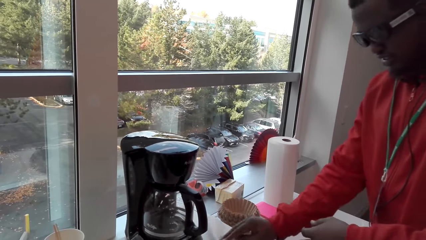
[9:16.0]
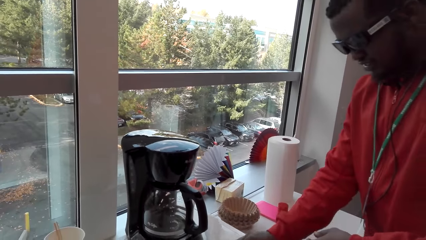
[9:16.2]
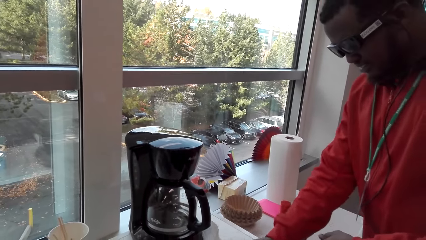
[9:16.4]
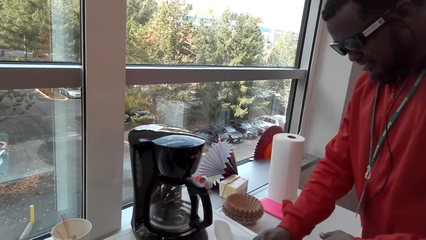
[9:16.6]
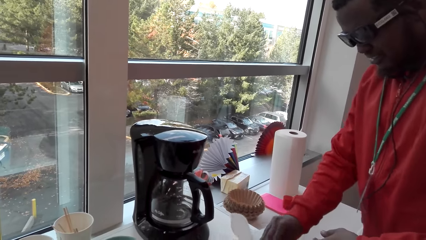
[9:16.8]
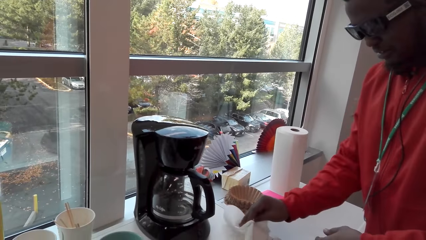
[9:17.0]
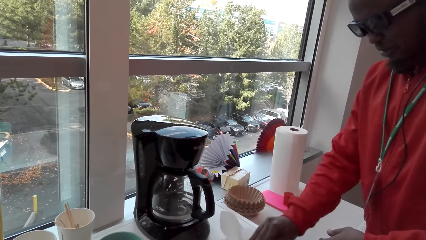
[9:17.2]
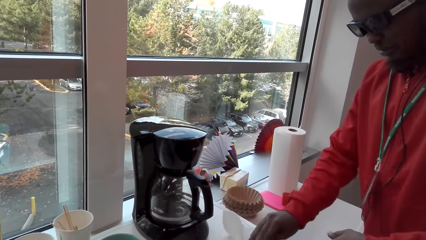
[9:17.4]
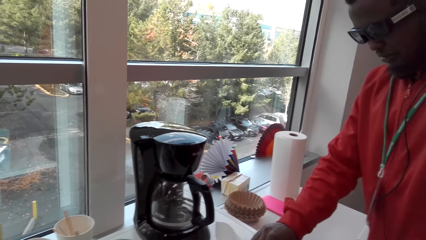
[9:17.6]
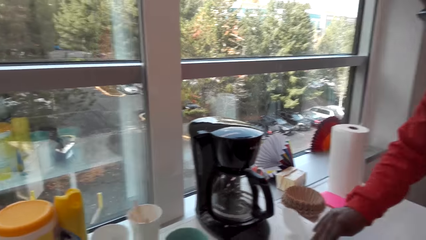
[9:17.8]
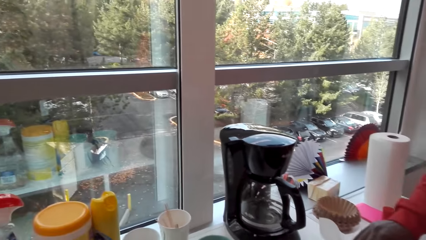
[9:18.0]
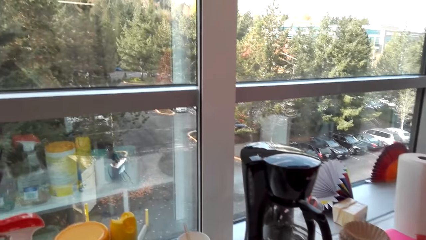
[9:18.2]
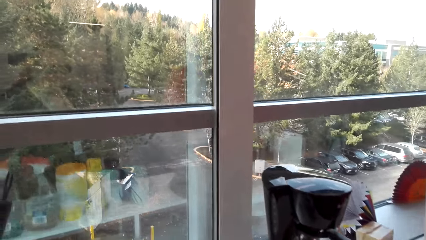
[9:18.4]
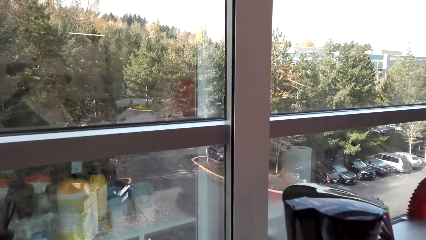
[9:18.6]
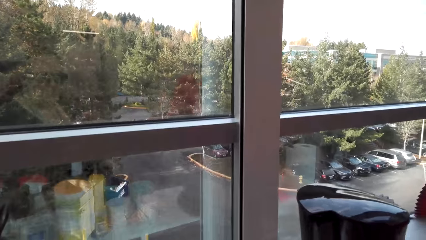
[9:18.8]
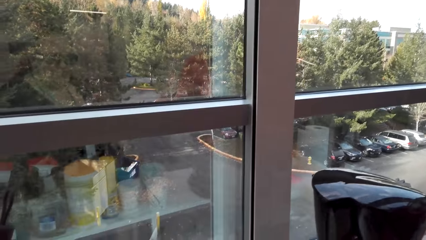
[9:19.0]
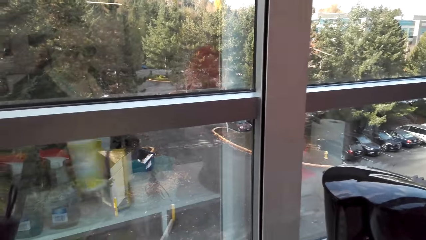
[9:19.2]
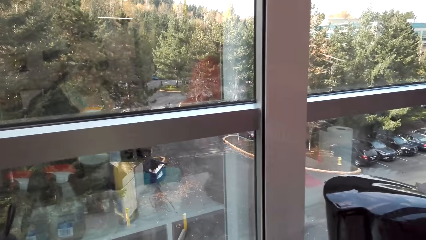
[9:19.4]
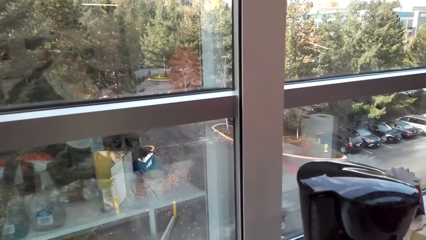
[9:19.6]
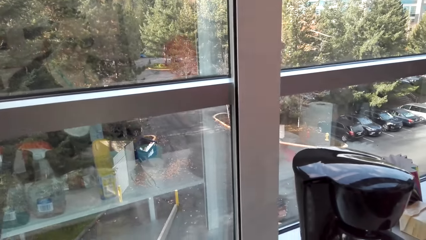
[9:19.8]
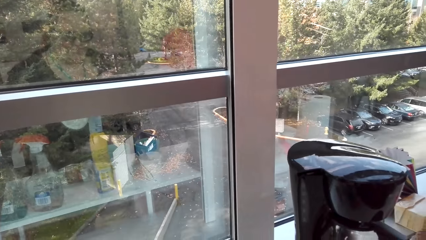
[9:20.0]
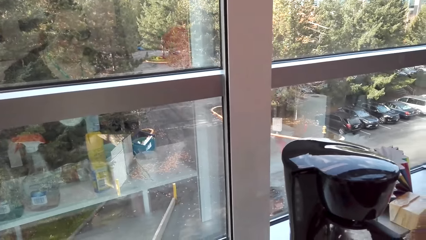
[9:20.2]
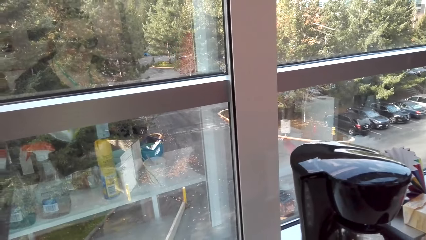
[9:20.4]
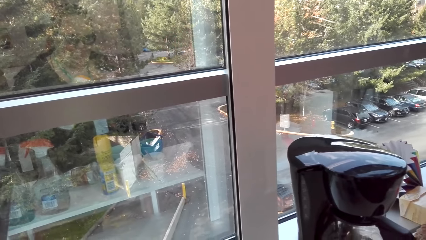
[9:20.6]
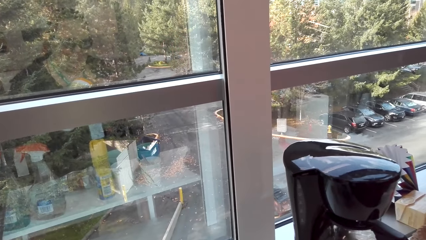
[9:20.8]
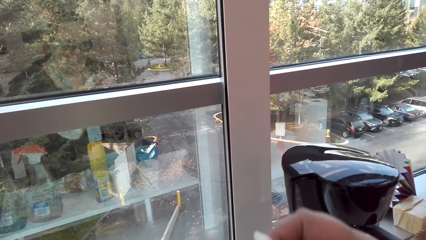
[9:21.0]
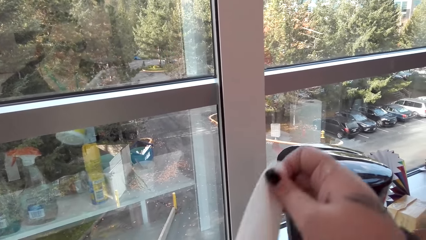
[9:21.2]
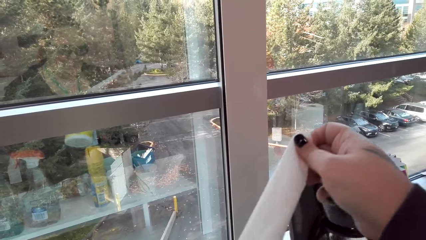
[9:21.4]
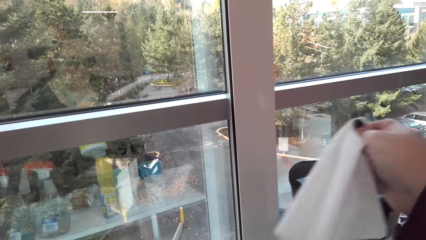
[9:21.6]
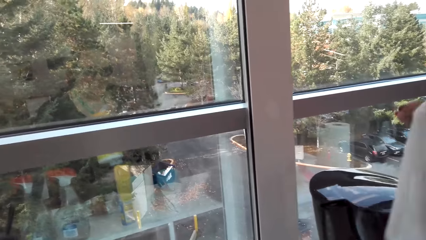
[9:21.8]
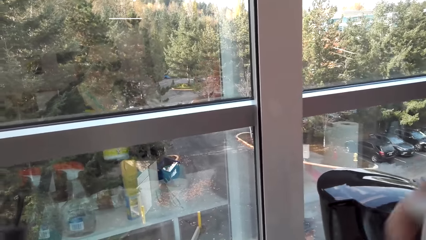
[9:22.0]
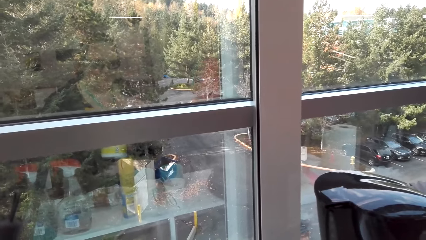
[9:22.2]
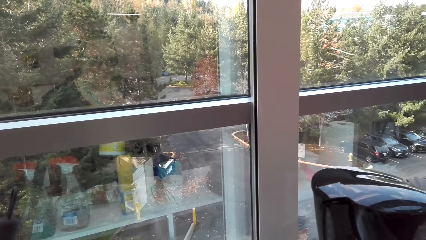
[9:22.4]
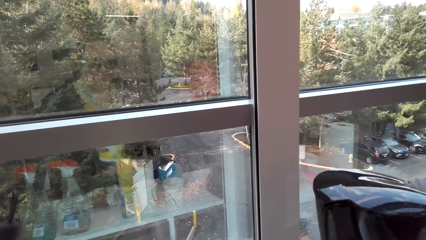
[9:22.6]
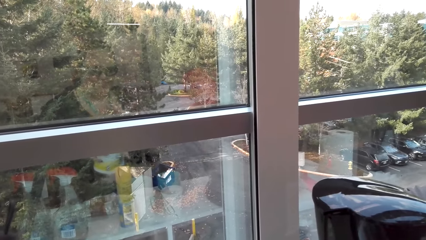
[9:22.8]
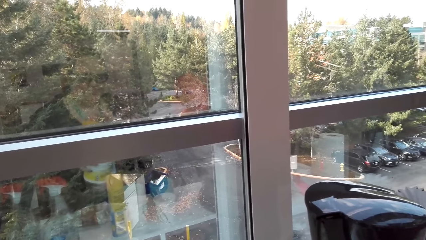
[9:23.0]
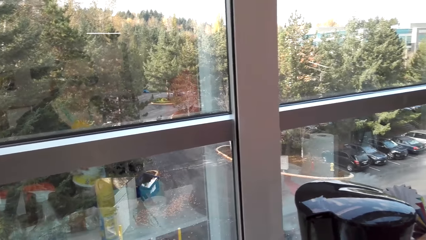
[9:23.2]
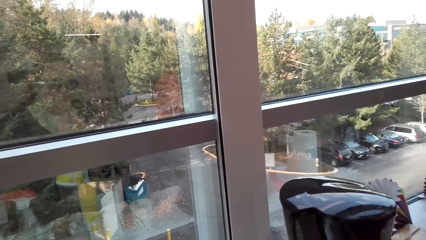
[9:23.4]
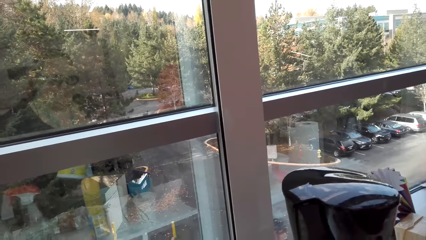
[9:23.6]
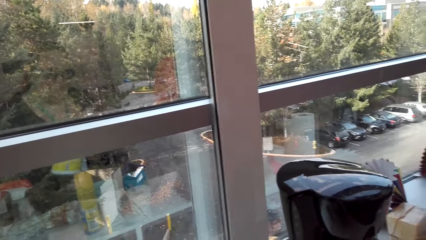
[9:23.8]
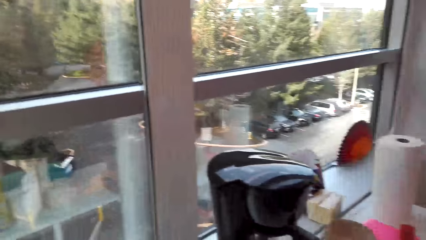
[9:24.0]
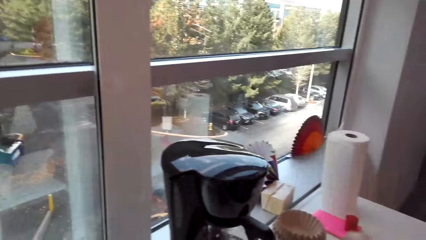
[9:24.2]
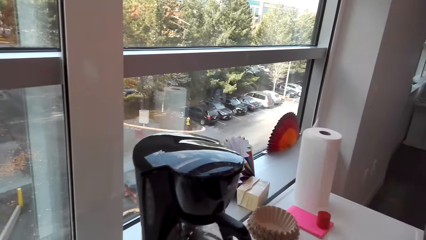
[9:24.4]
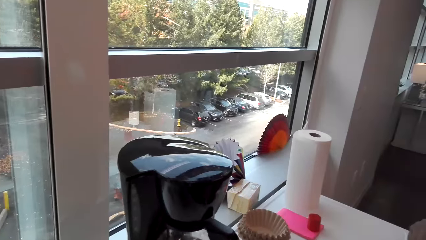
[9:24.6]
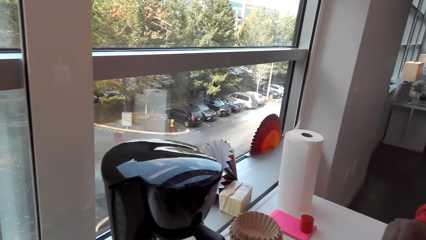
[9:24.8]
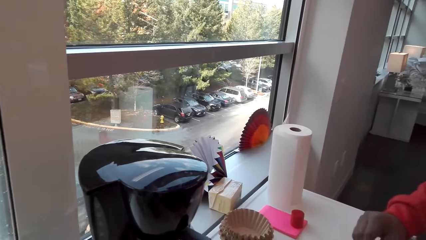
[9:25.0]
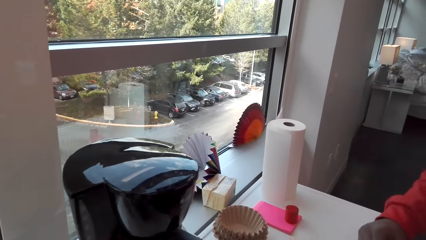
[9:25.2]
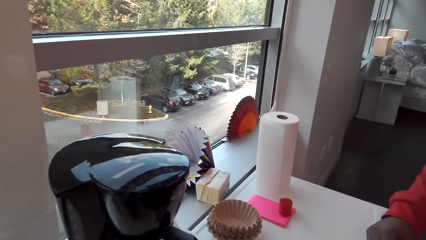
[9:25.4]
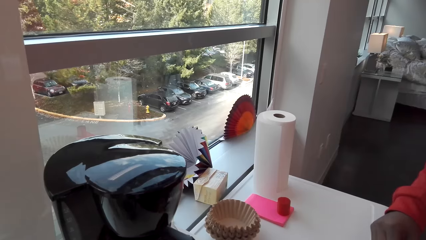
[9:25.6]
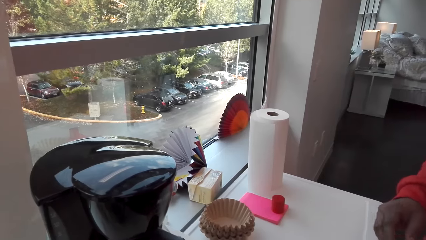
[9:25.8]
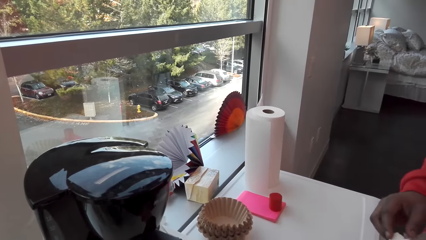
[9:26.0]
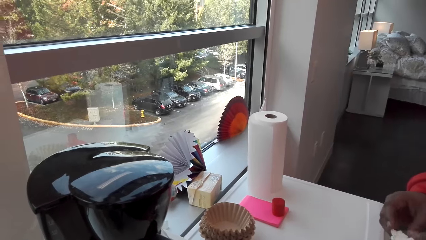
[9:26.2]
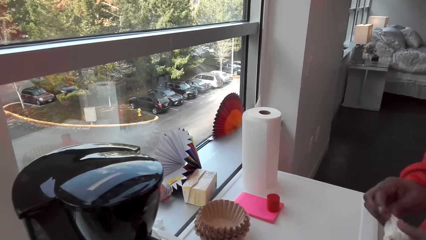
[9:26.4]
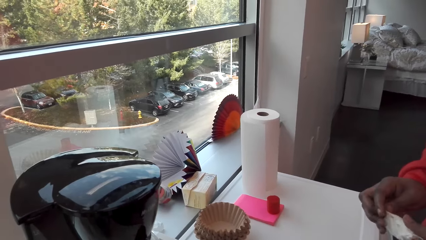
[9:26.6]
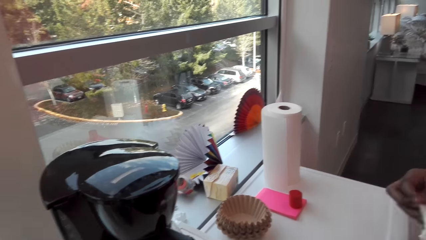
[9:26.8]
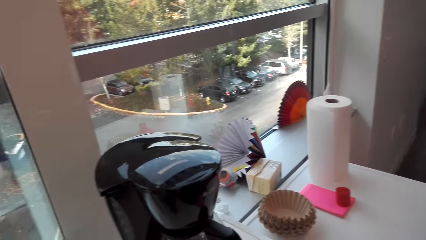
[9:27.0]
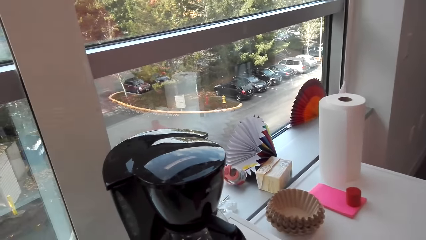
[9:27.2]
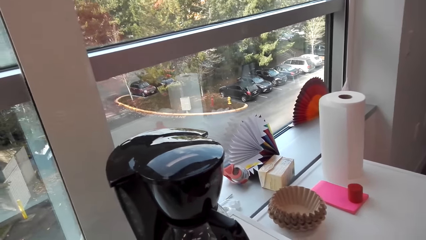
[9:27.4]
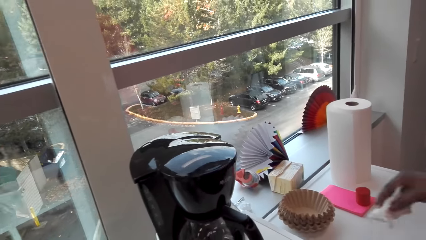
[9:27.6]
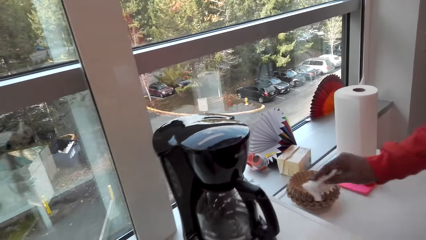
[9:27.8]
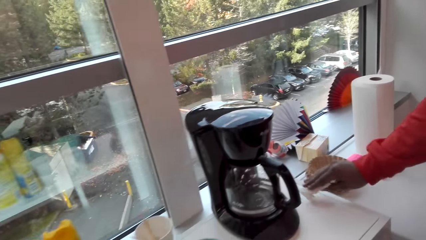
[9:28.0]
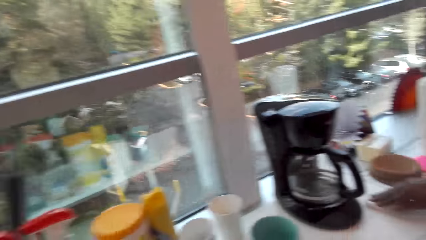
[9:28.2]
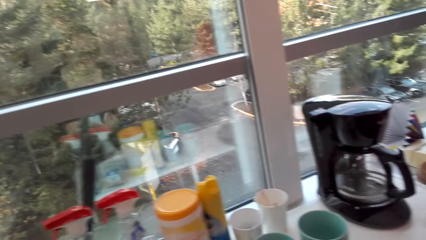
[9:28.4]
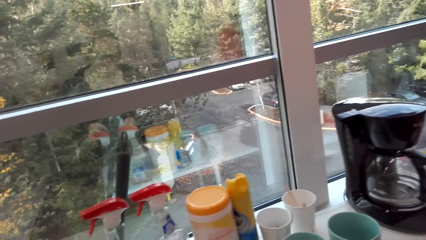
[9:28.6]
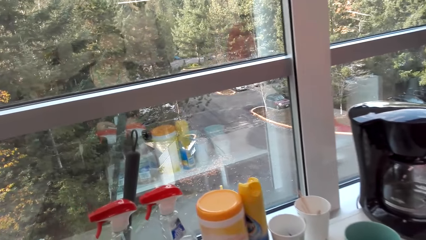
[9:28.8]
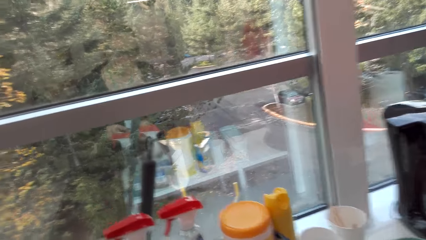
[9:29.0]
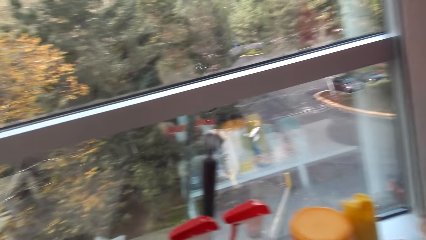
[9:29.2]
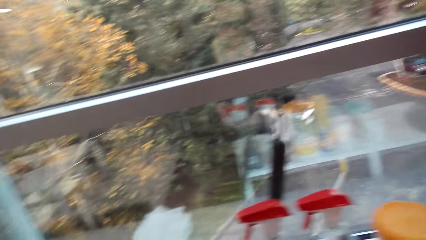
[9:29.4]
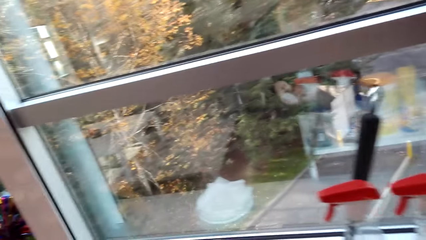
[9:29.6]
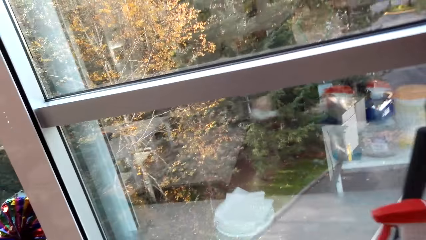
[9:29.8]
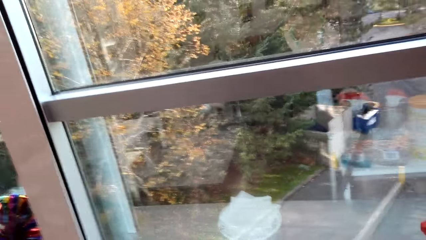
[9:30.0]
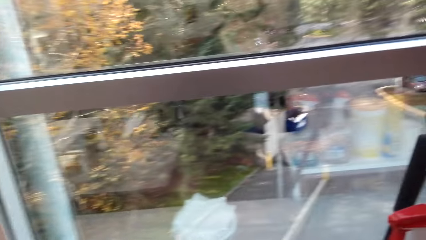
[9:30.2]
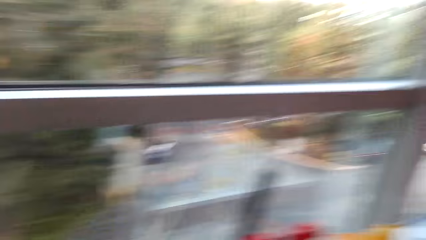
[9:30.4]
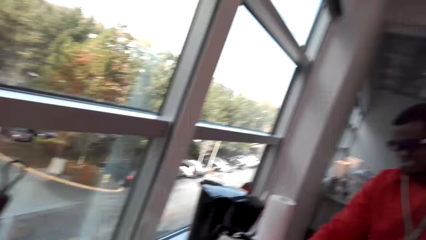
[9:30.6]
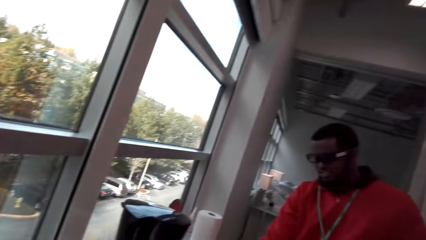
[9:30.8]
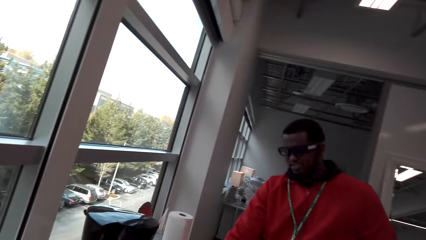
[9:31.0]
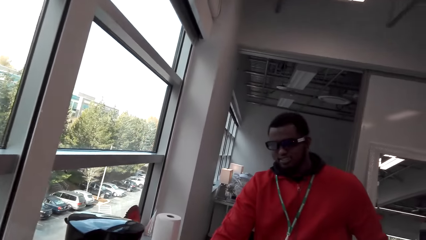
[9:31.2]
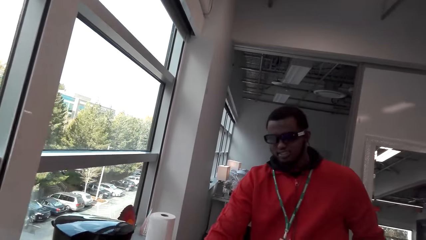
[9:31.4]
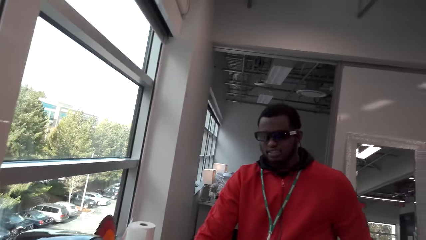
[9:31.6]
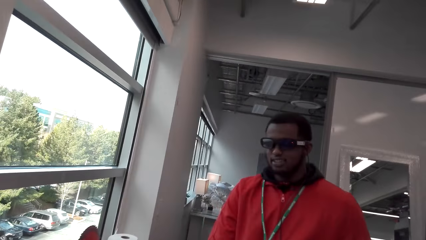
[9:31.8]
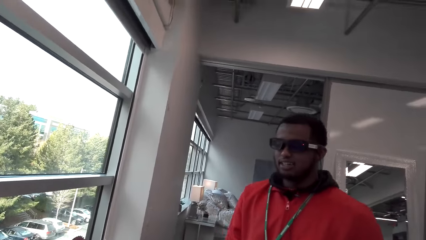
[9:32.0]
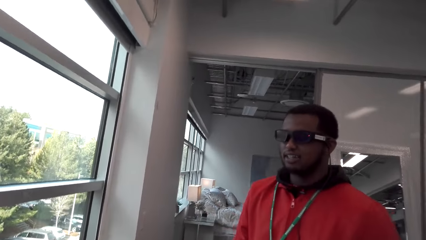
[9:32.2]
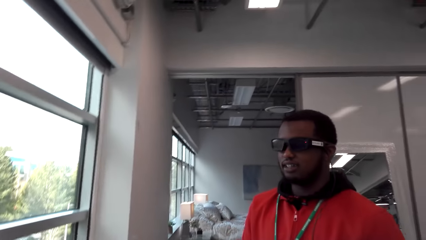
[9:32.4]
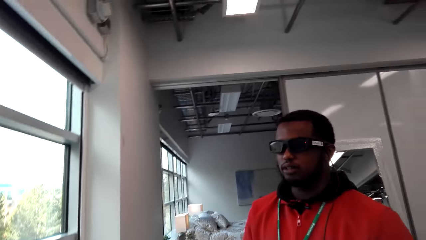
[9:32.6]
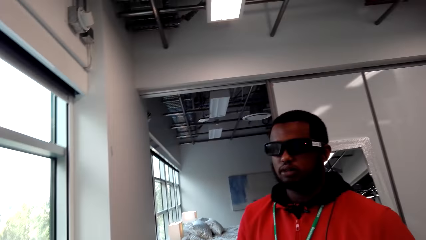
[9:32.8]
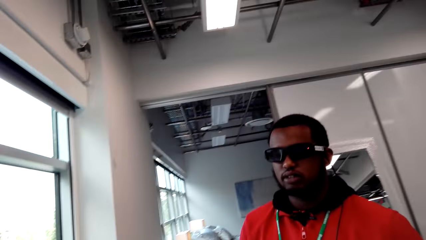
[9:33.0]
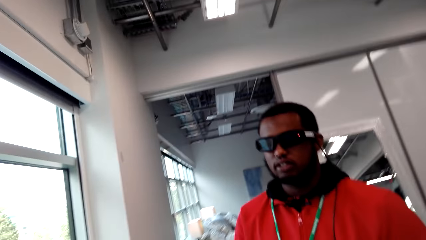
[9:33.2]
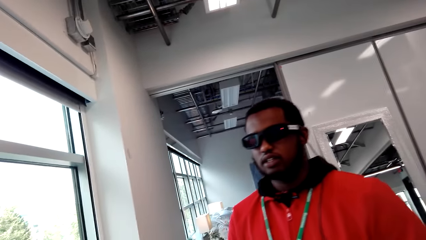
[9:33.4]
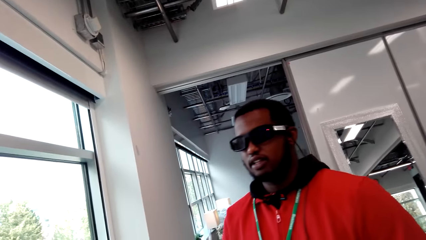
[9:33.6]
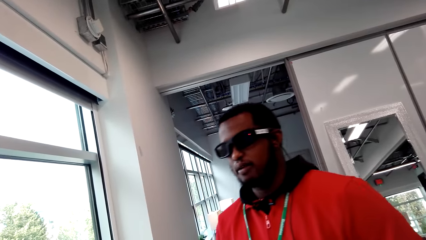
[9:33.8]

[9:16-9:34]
A man folds the kitchen towel roll. The man wipes the cupboard and wipes the table with the kitchen towel roll. The camera wearer picks up a serviette holder. They laugh. They pull a serviette or cleaning wipes from the holder. They close the serviette holder lid. They put the serviette holder on the cupboard. They give the man the cleaning wipes. The man uses the cleaning wipes to clean the table. The camera wearer talks with the man. The man talks.
